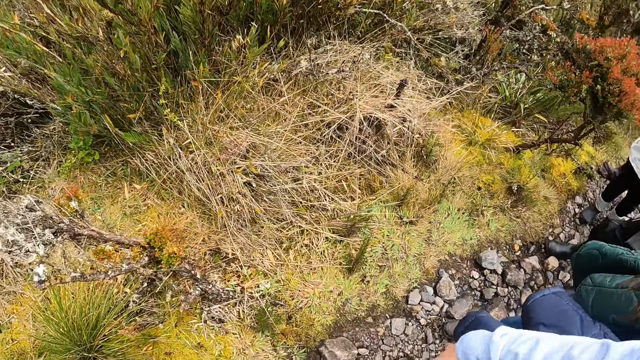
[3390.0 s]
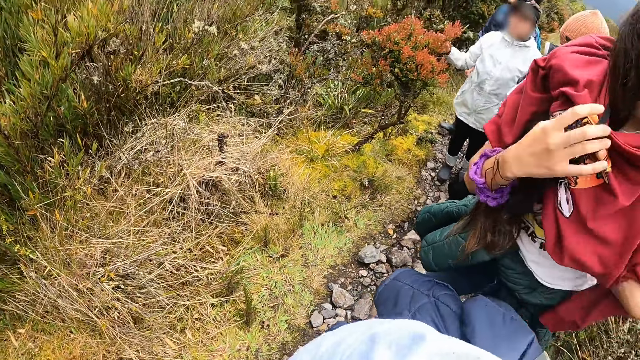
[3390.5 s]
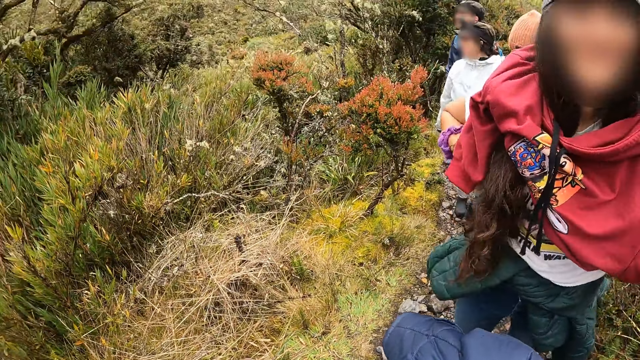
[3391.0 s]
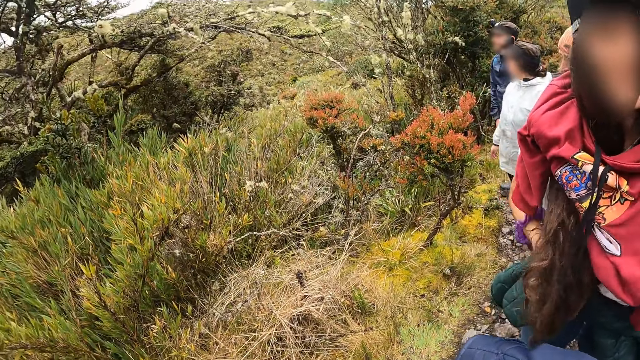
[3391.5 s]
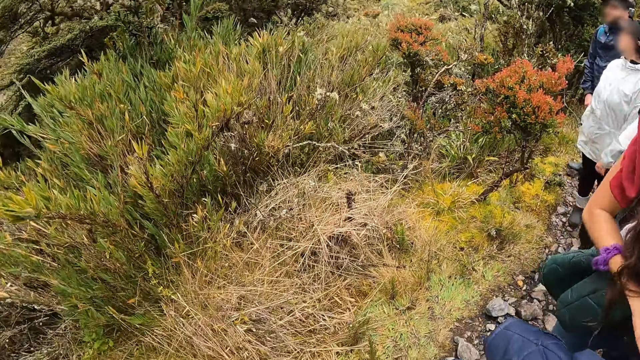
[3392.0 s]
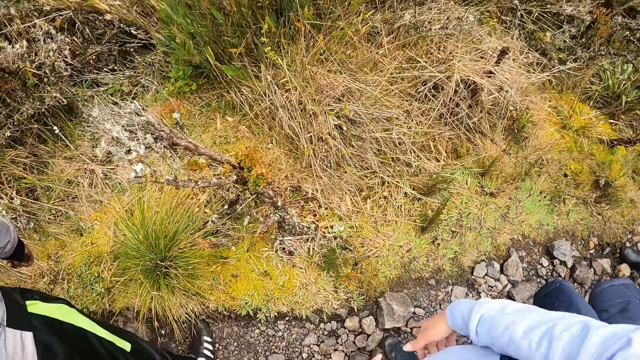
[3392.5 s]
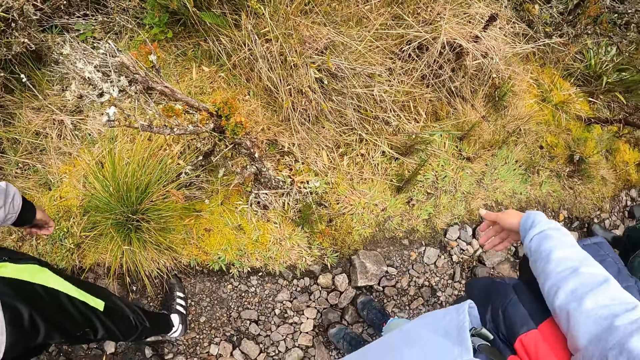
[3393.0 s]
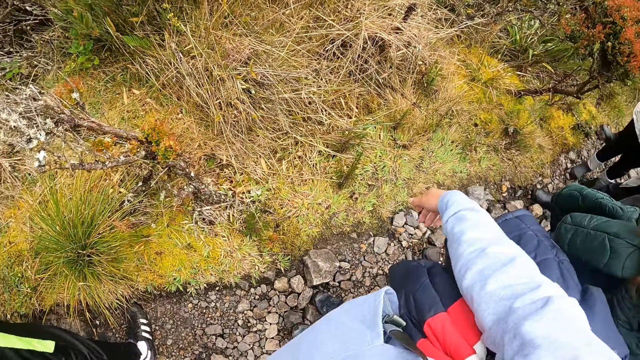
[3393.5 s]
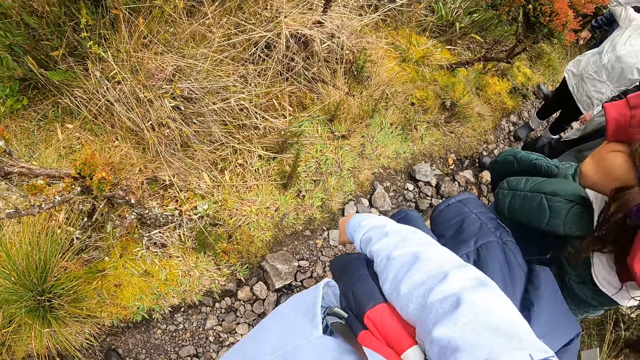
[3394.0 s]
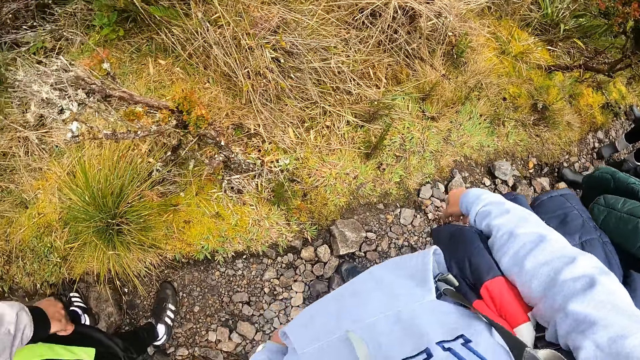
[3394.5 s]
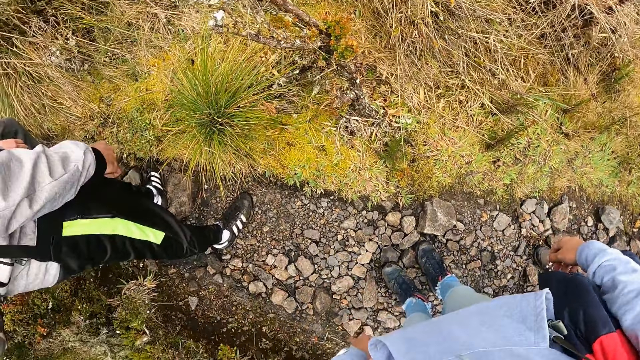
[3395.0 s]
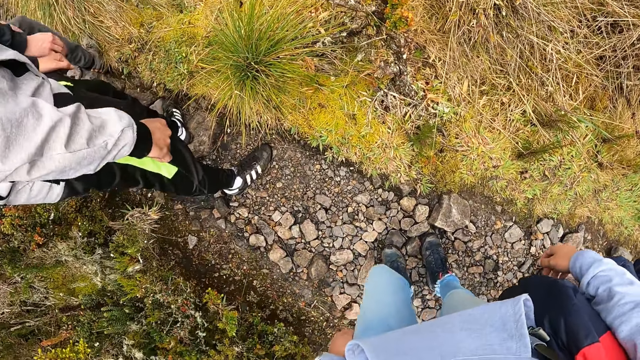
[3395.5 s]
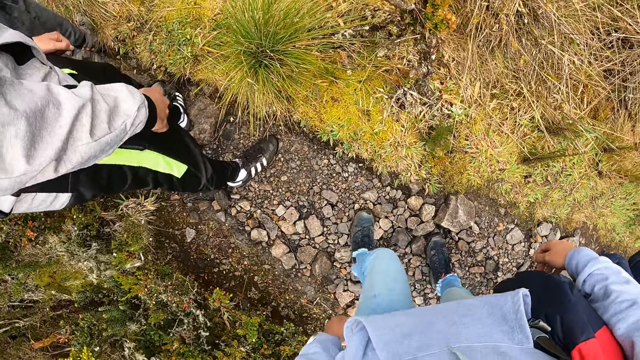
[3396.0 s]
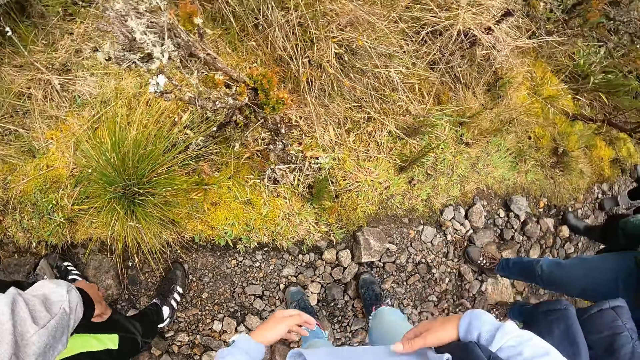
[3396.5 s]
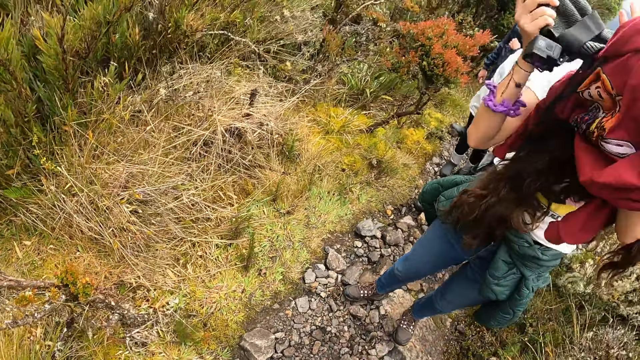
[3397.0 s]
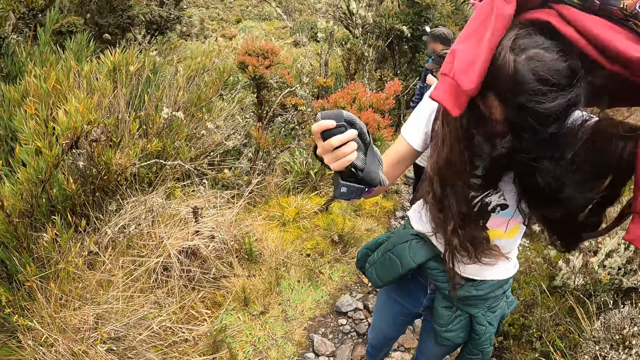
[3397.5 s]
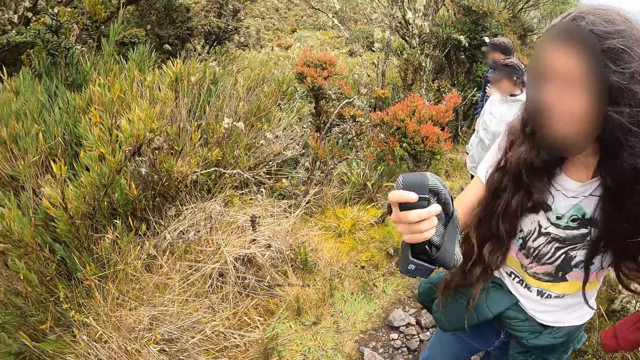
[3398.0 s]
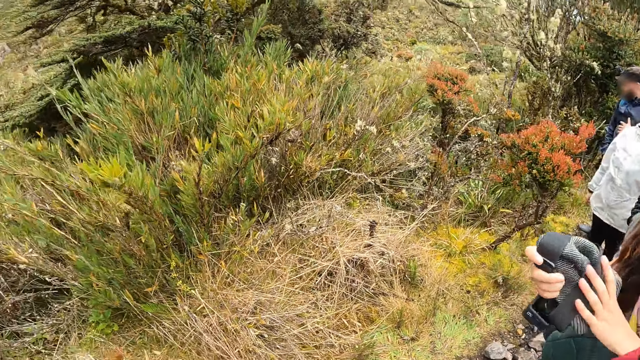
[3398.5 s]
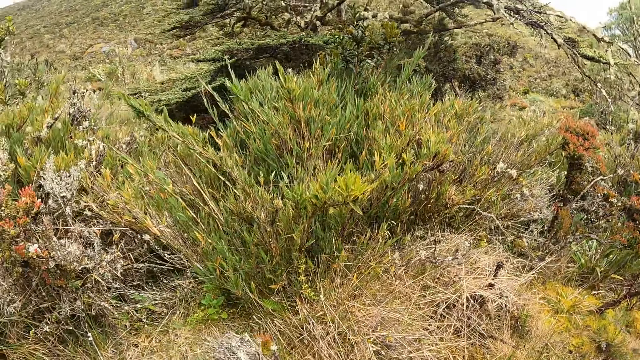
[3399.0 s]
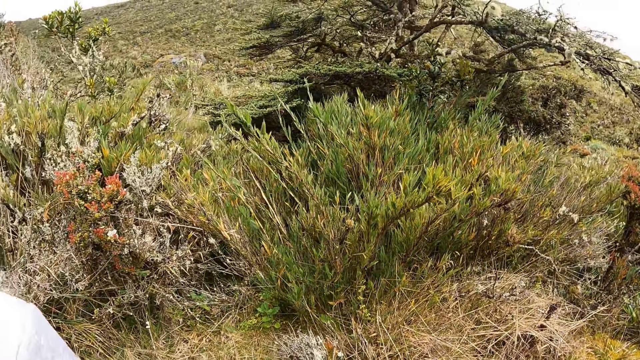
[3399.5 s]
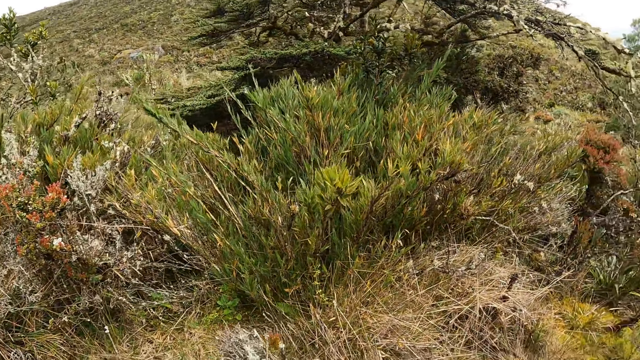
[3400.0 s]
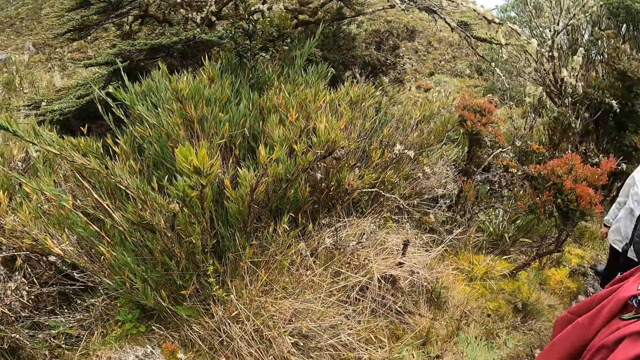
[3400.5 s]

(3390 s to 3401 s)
The camera wearer turns at the group of people along the pathway. They stretch the hand. They look around. A woman removes her cardigan with her left hand and a head warmer with a device in her right hand.

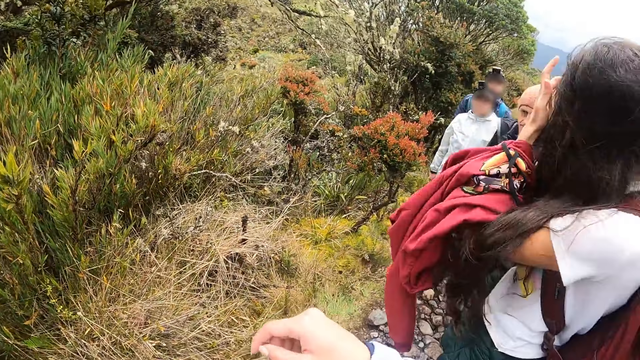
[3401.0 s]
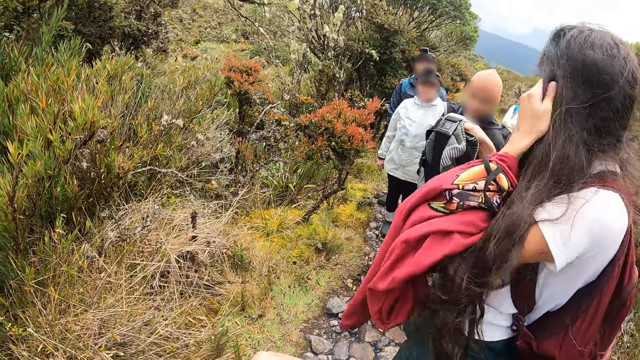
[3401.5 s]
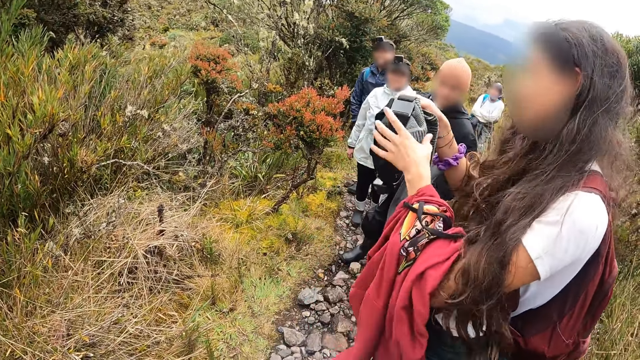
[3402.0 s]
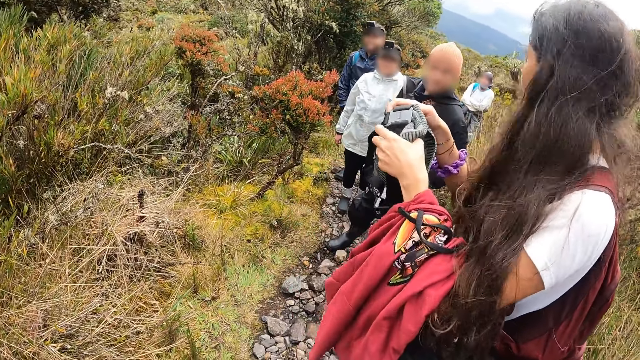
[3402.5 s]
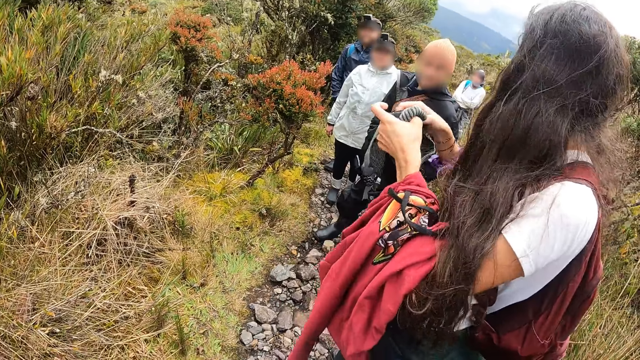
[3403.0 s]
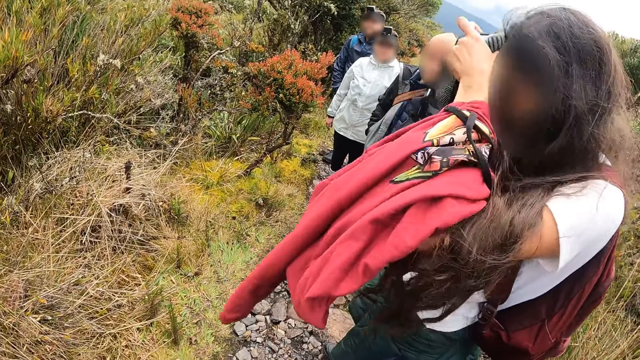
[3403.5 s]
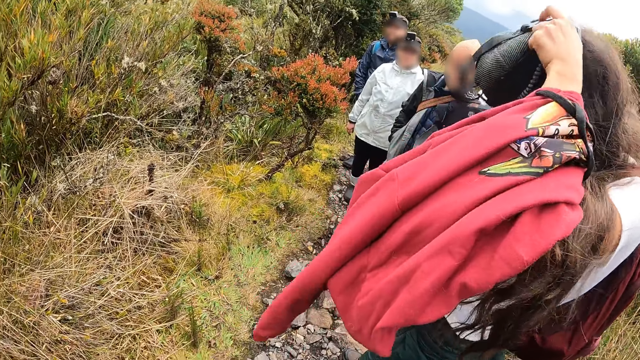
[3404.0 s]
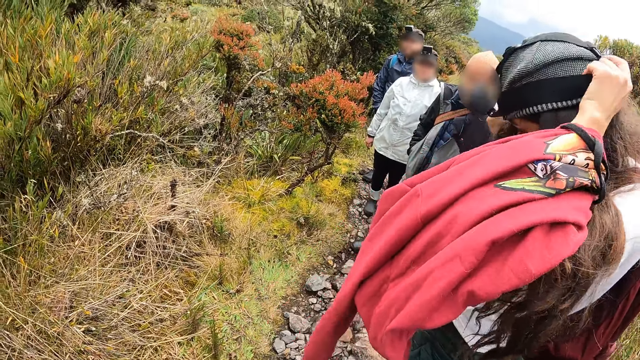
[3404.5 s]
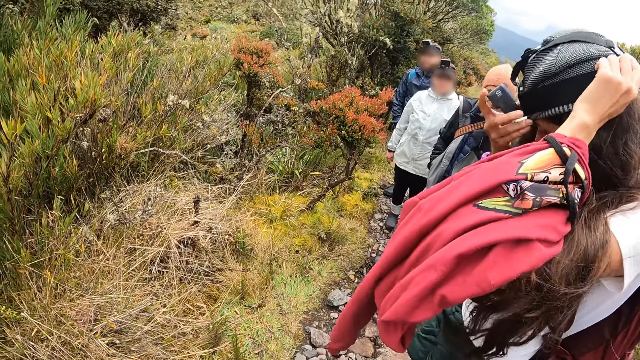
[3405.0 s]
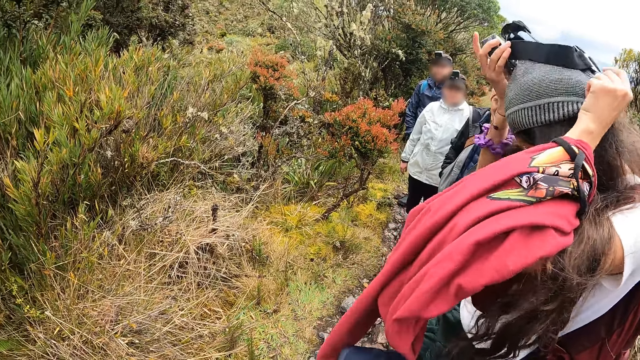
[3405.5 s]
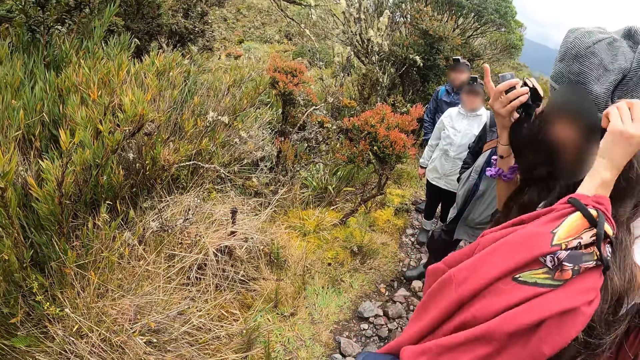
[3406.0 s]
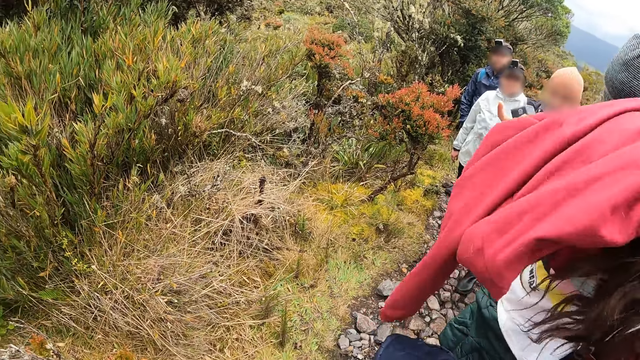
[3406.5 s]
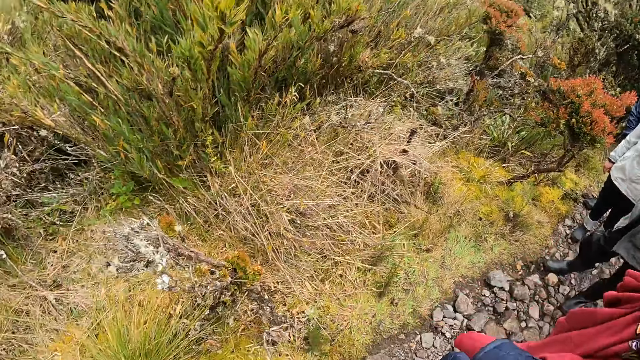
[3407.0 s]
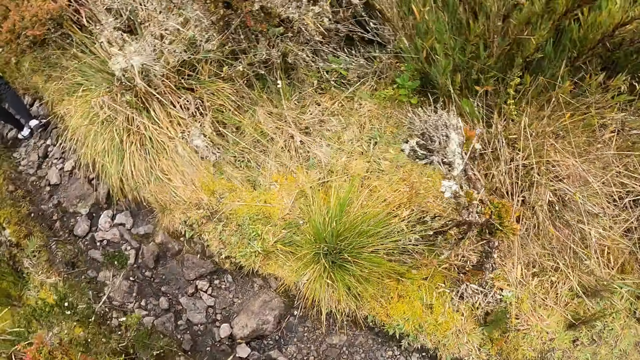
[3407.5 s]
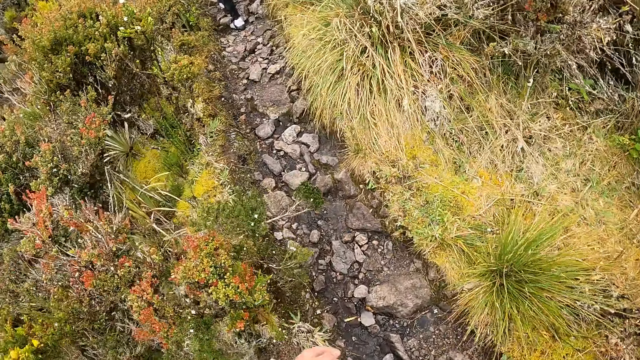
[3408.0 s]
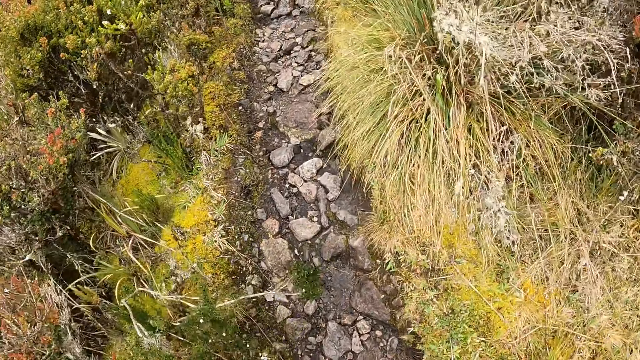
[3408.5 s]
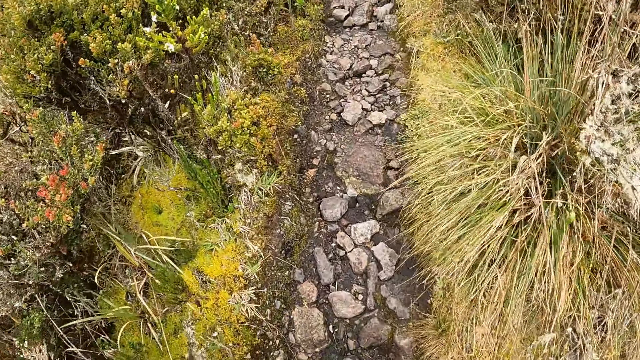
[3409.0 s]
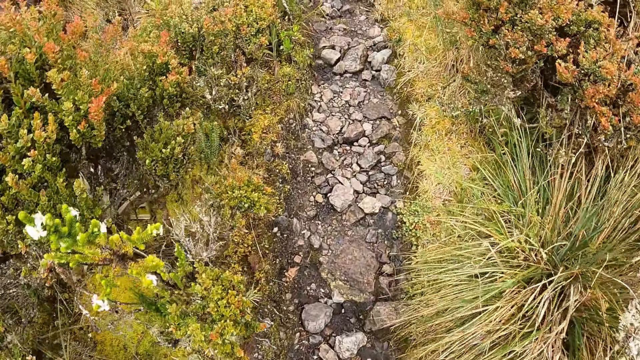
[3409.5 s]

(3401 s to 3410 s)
The woman wears the head warmer with the device in her right hand on her head with her two hands. She removes the device from the head warmer with her right hand. The camera wearer walks up the pathway on the hill.
